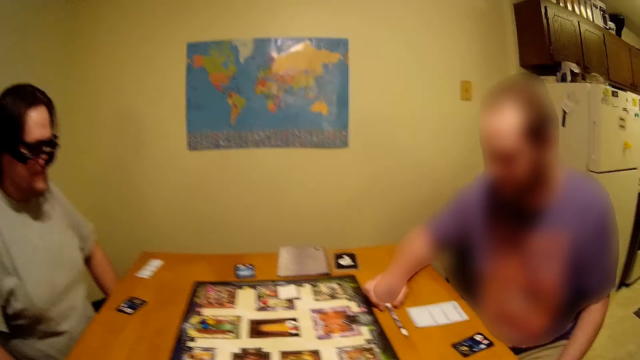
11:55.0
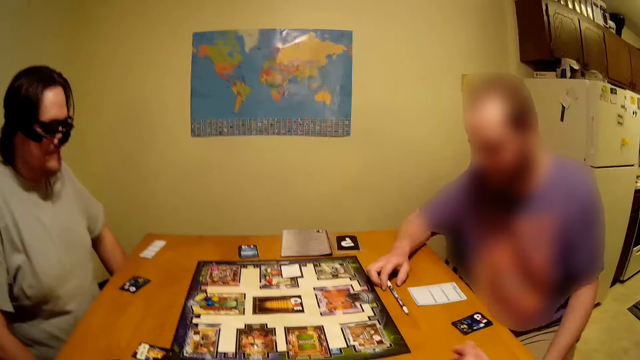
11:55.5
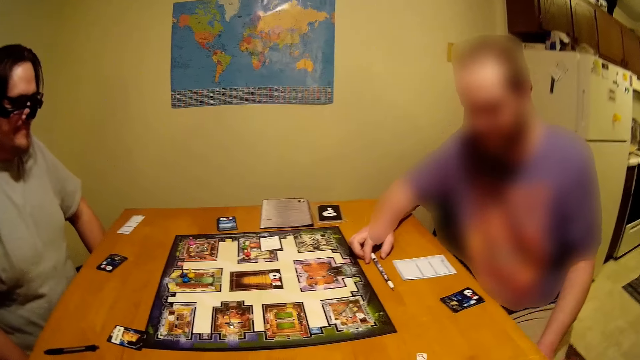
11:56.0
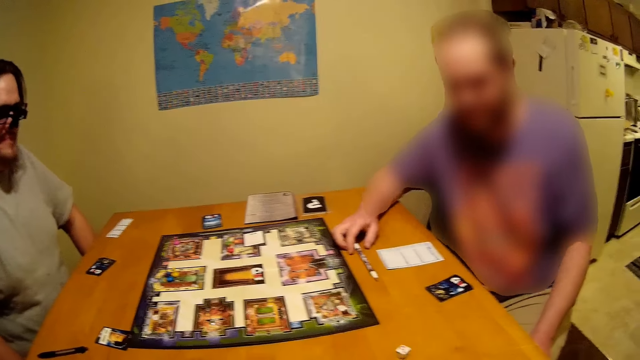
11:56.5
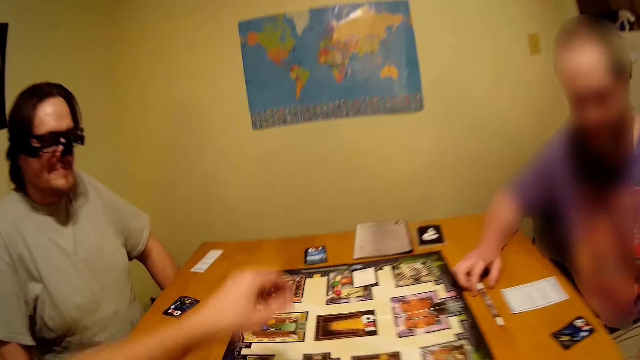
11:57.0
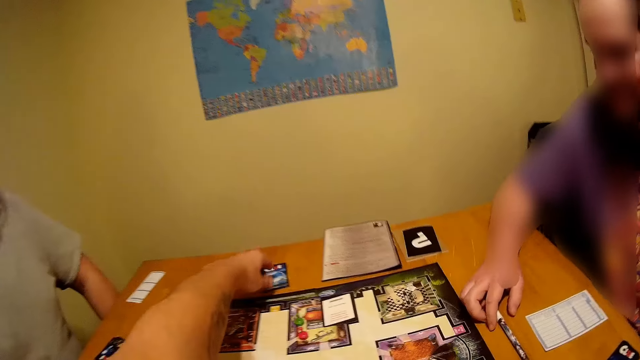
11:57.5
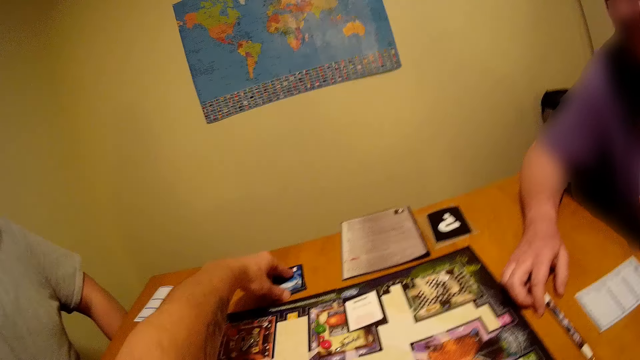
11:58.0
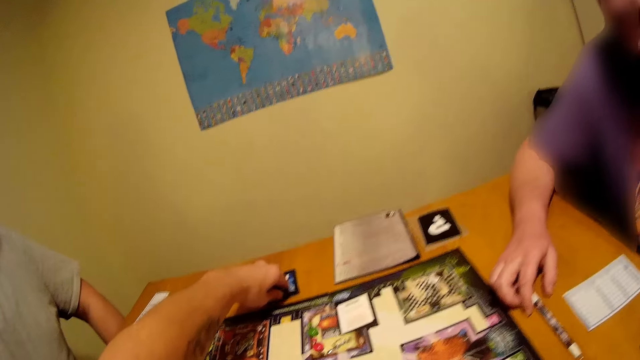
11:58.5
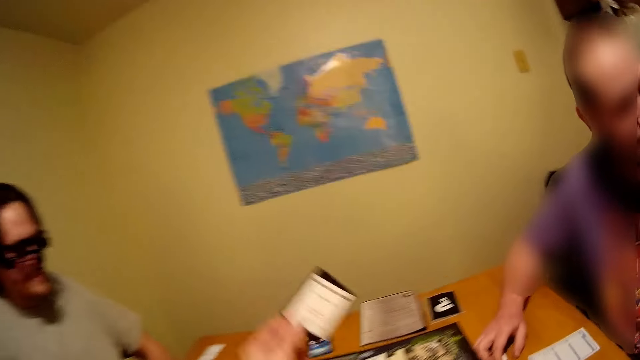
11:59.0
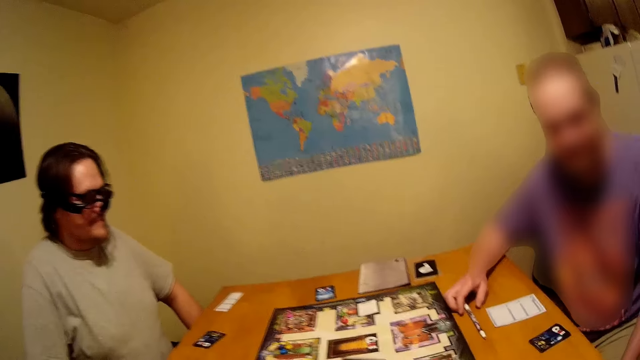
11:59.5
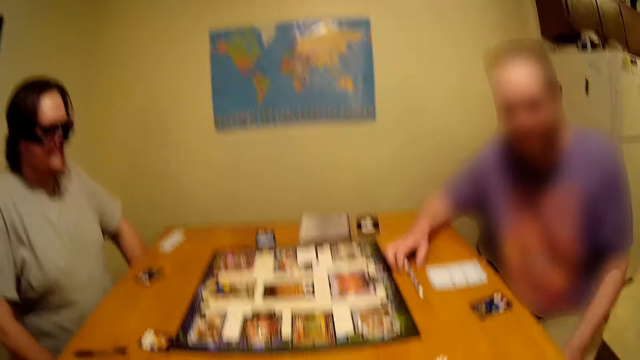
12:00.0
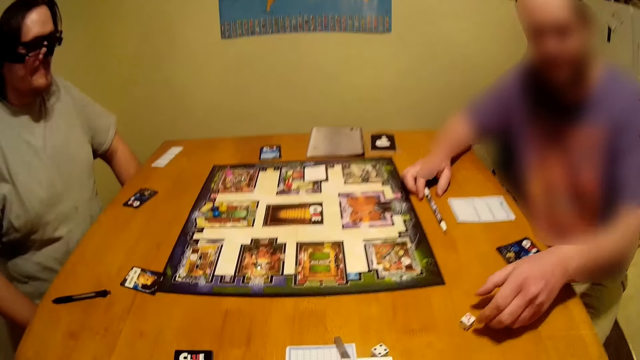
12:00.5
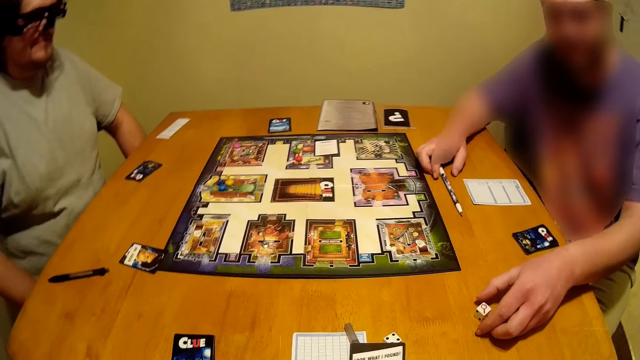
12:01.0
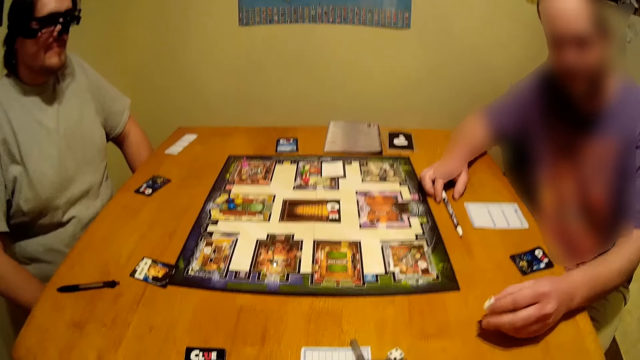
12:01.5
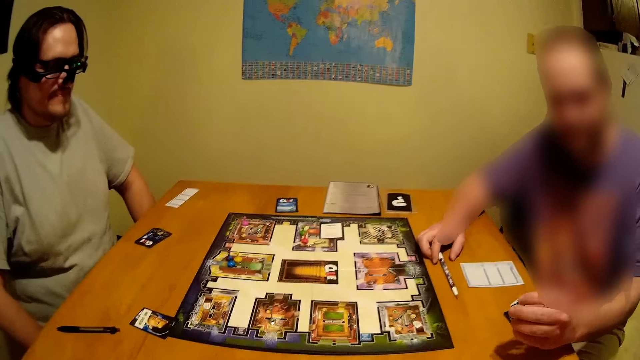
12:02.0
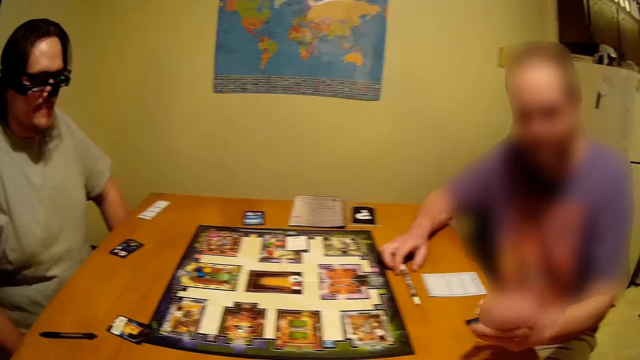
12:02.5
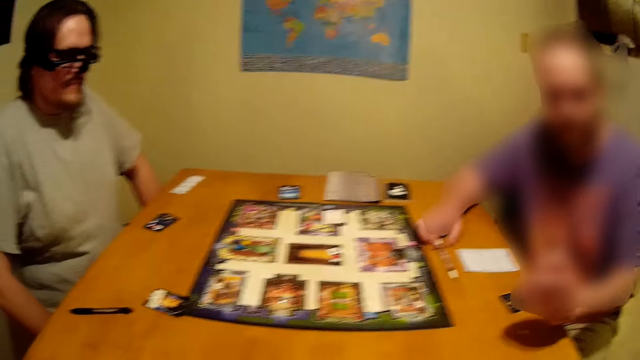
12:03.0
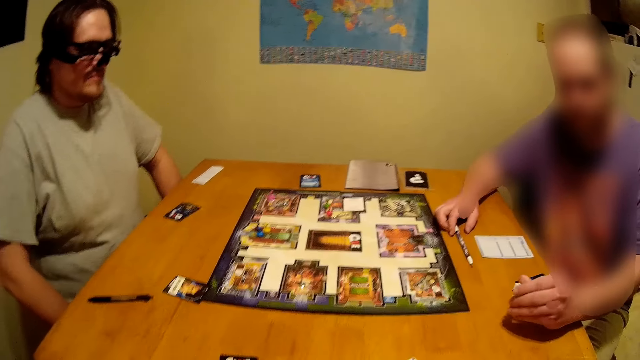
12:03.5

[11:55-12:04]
The camera wearer rolls dice on the table. They pick up a card on the table. A person picks up dice on the table.

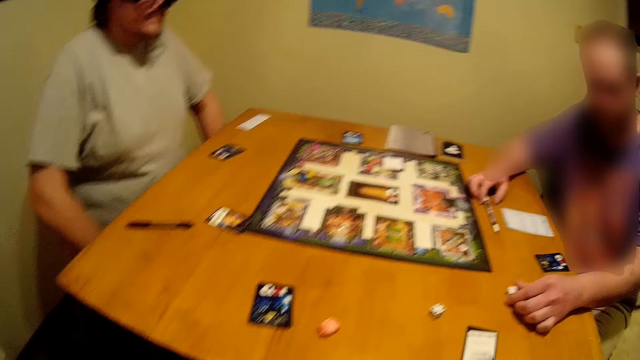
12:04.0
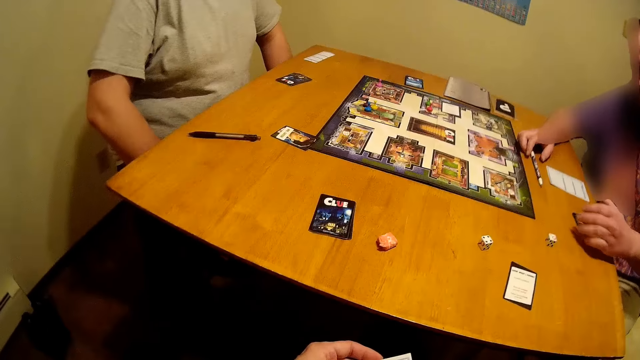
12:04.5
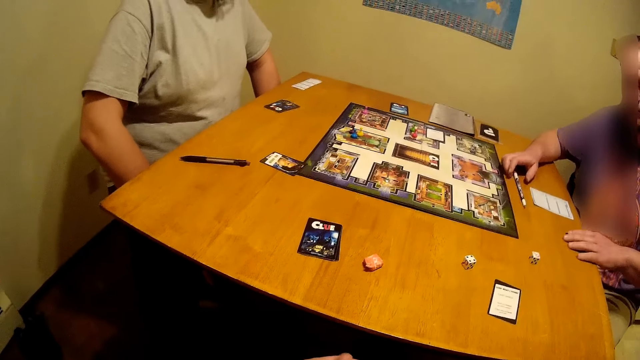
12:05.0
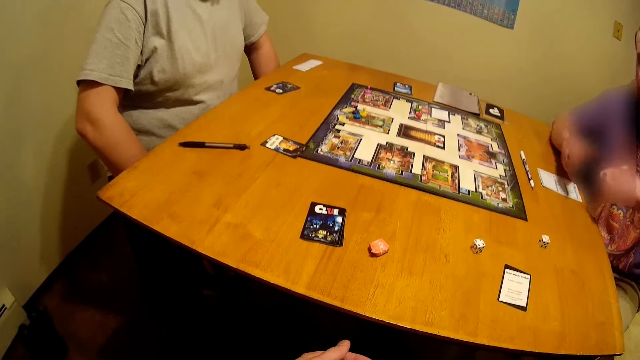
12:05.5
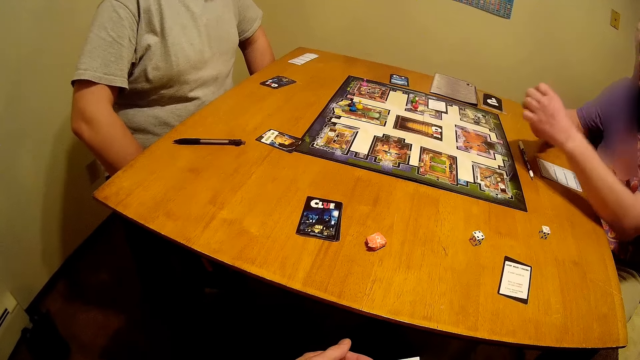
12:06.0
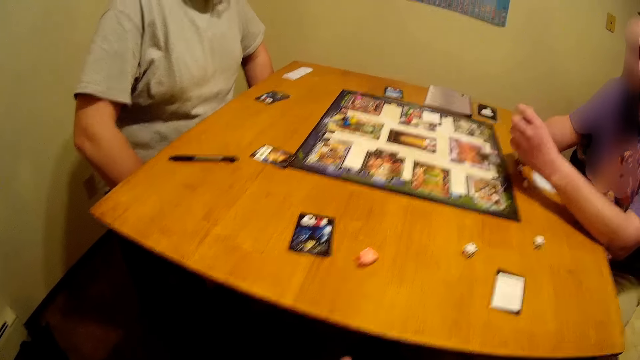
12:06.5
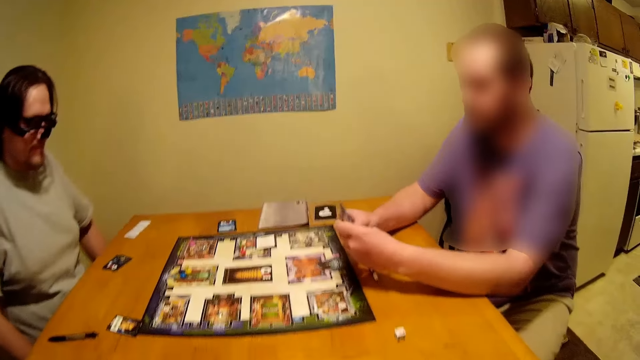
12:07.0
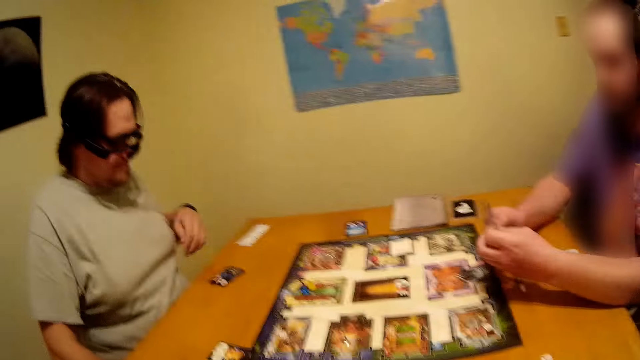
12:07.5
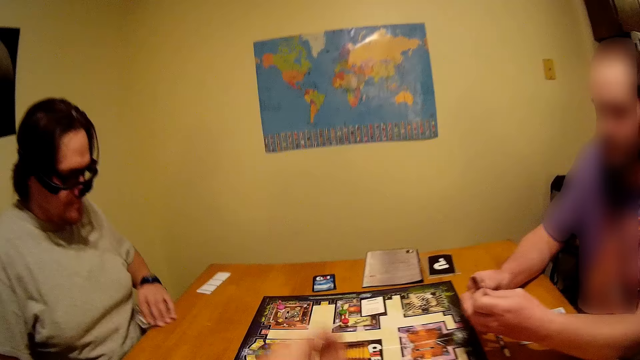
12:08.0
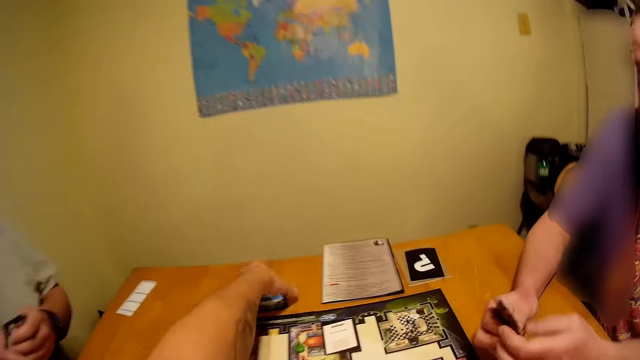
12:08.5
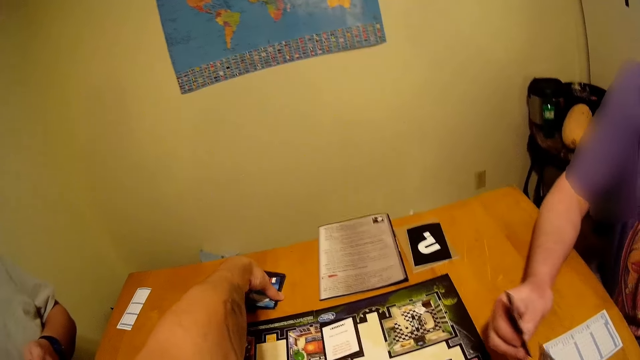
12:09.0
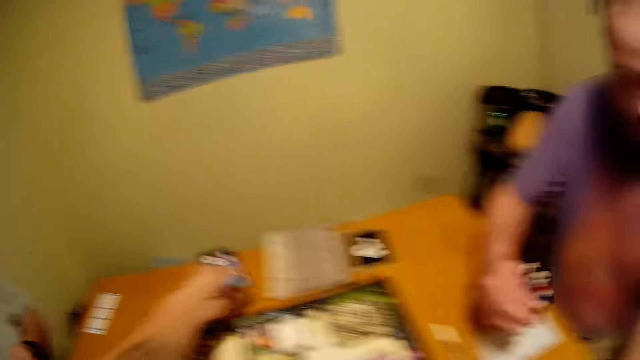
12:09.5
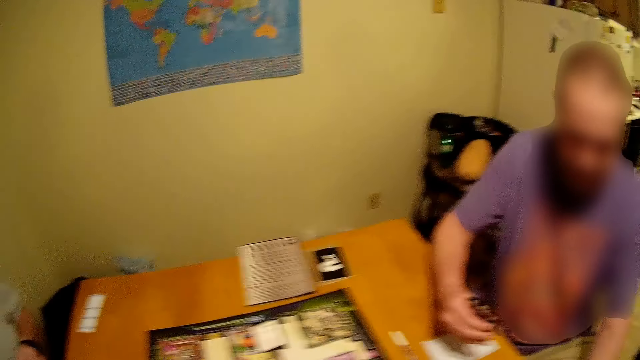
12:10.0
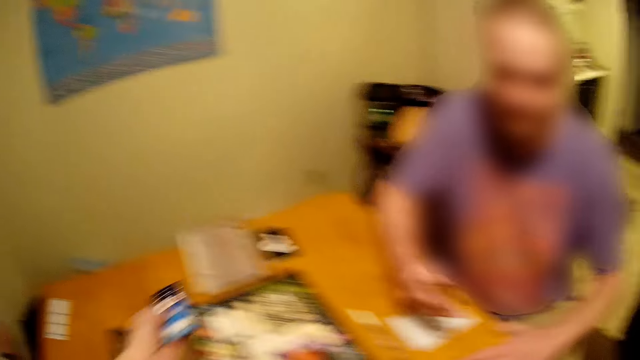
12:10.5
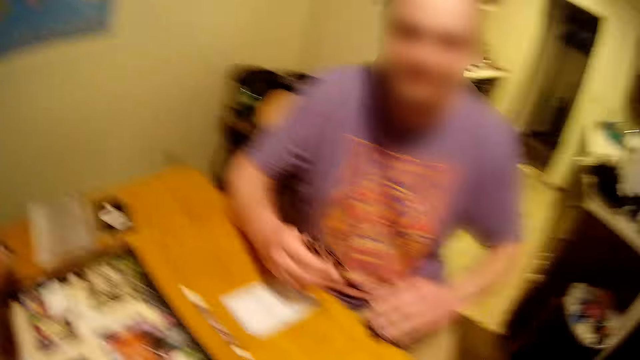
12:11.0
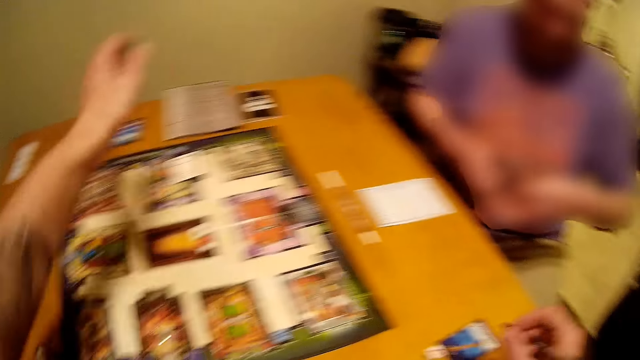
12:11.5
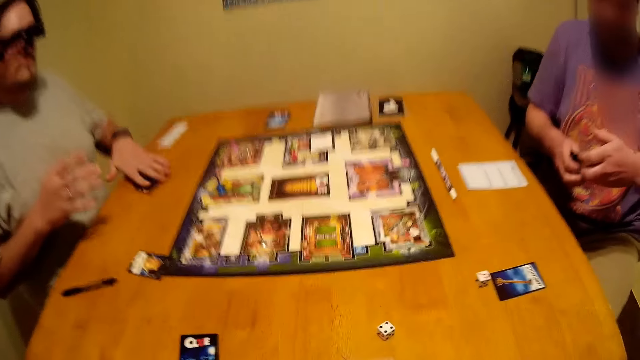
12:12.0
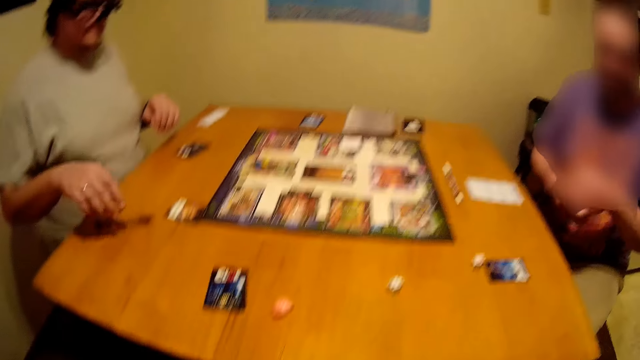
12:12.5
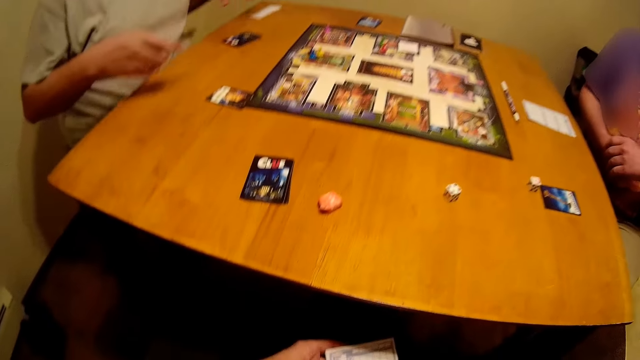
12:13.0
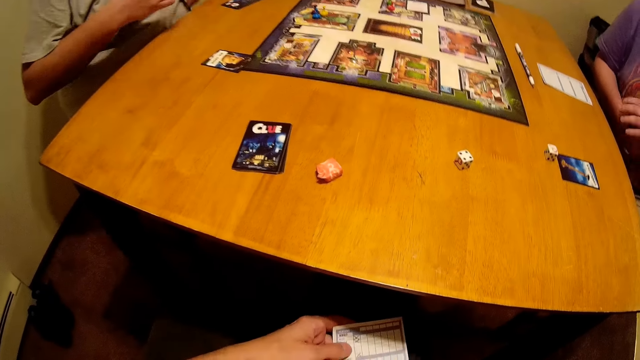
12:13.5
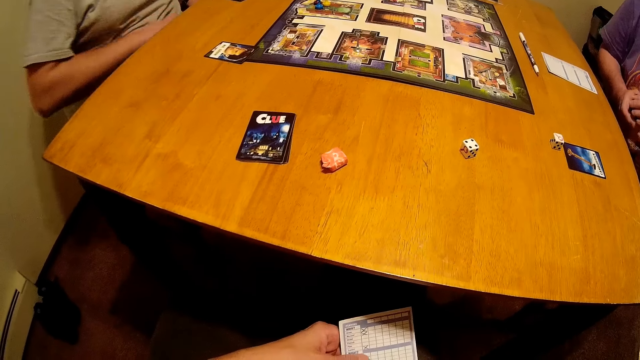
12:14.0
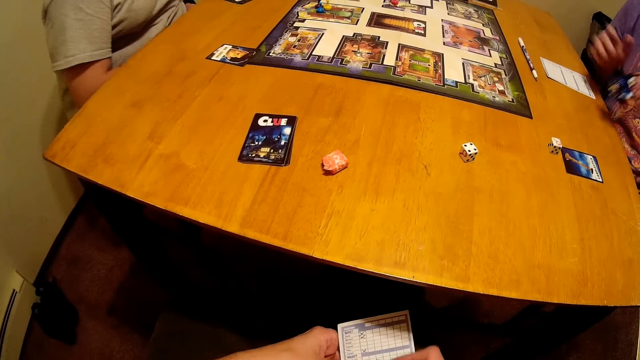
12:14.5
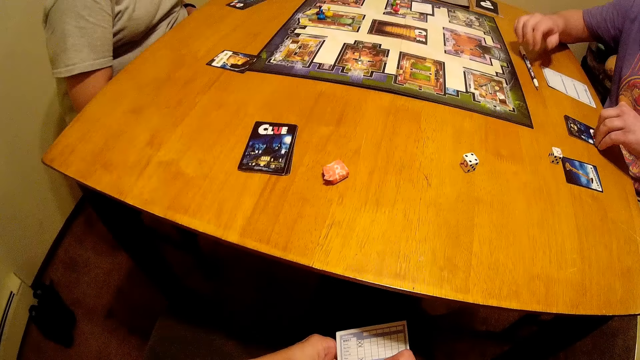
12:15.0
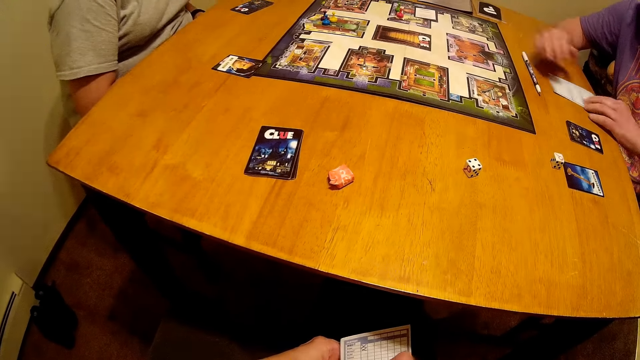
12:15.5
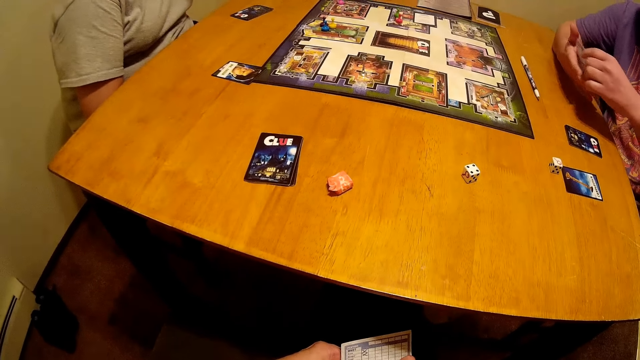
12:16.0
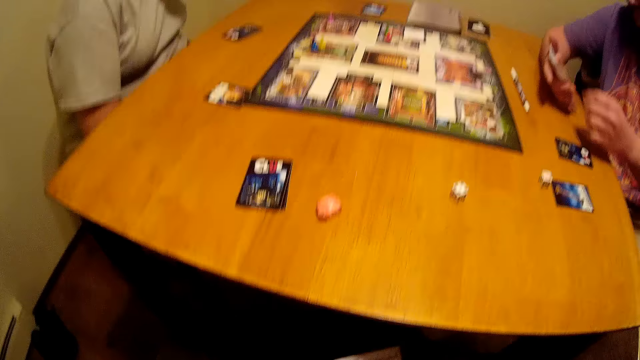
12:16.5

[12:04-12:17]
A person places the dice back on the table. The person picks up cards from the table. Another person picks up a card from the table. The camera wearer picks up a card from the table. They place back the cards. The other person places the card back on the table. The first person places a card on the table.
